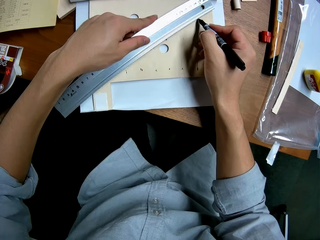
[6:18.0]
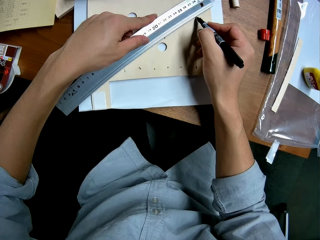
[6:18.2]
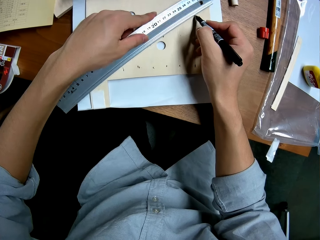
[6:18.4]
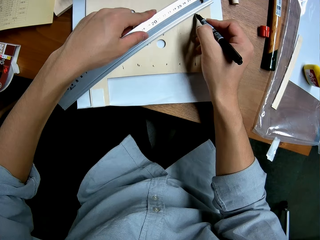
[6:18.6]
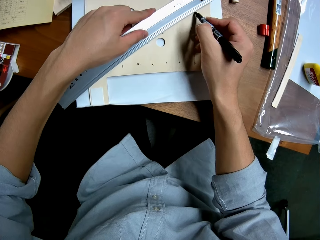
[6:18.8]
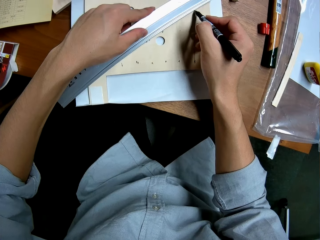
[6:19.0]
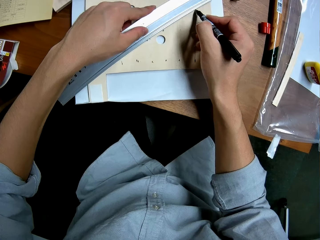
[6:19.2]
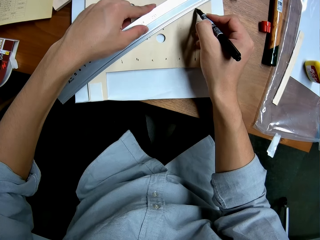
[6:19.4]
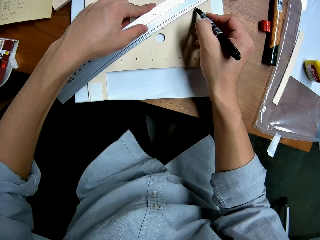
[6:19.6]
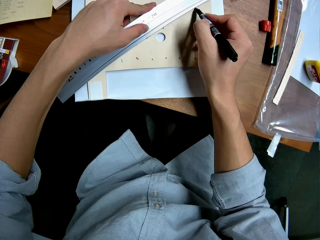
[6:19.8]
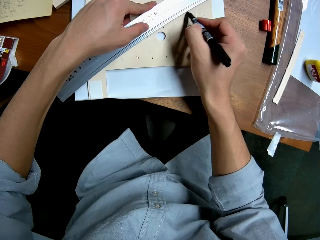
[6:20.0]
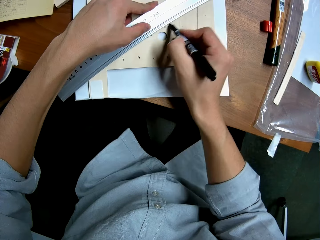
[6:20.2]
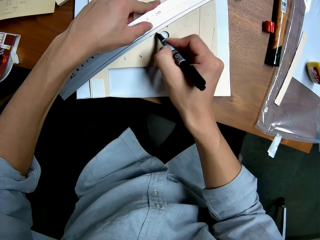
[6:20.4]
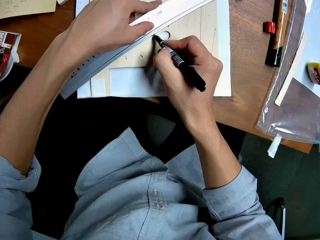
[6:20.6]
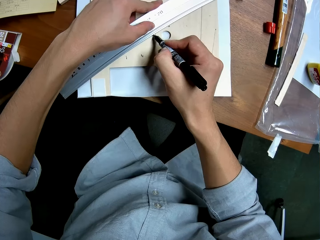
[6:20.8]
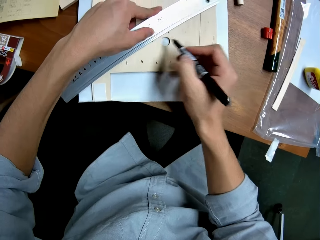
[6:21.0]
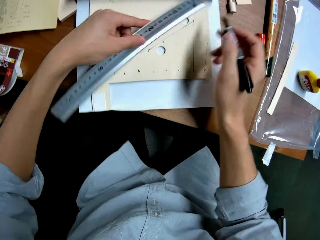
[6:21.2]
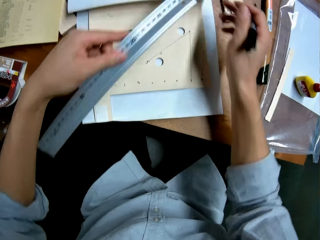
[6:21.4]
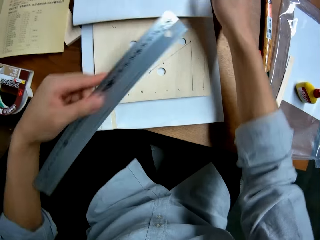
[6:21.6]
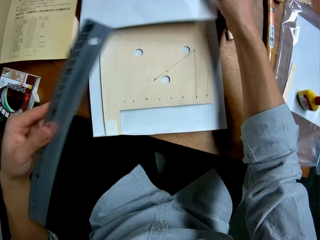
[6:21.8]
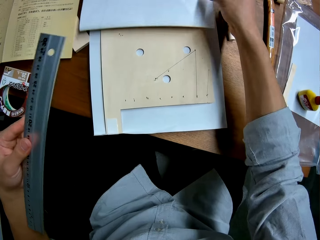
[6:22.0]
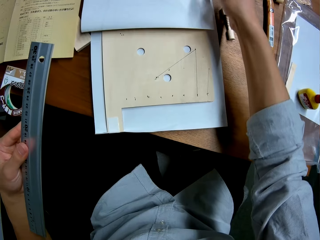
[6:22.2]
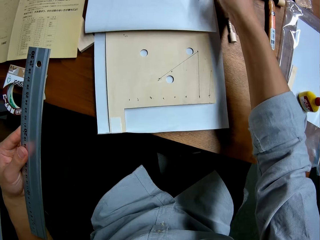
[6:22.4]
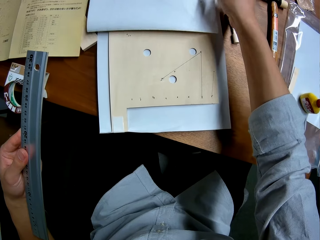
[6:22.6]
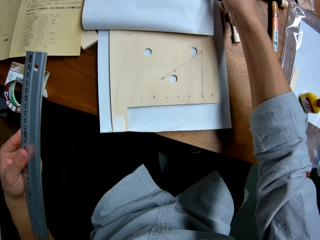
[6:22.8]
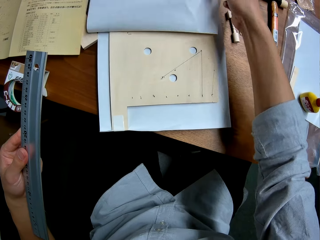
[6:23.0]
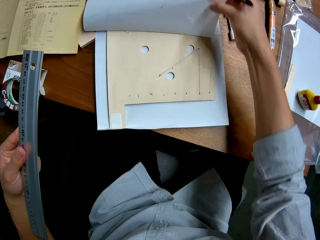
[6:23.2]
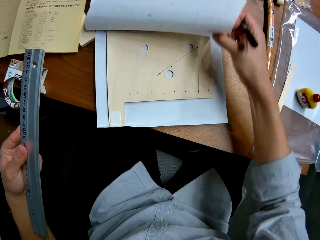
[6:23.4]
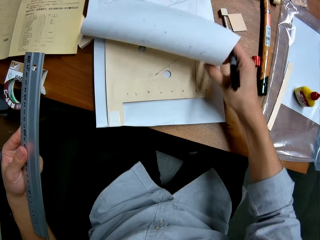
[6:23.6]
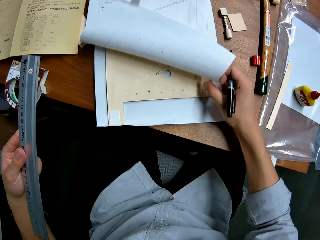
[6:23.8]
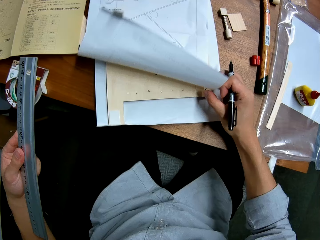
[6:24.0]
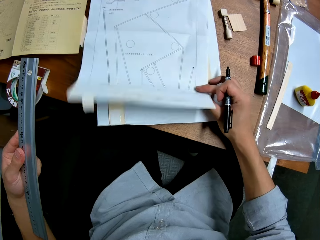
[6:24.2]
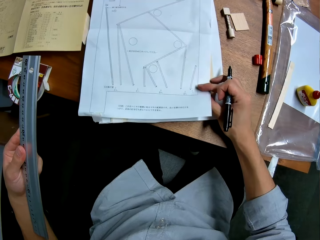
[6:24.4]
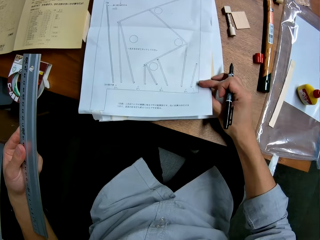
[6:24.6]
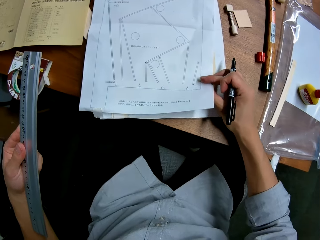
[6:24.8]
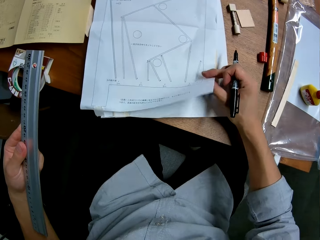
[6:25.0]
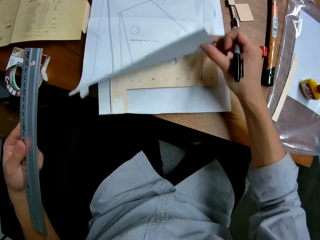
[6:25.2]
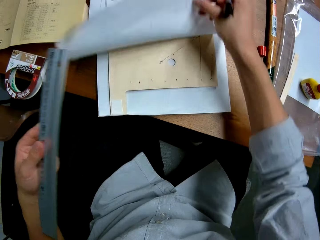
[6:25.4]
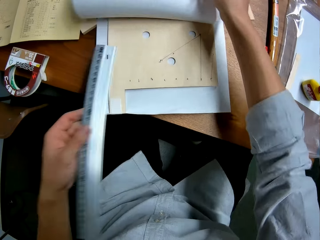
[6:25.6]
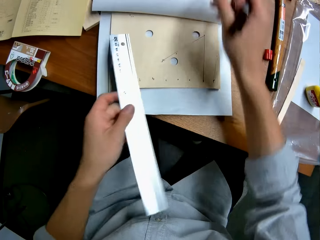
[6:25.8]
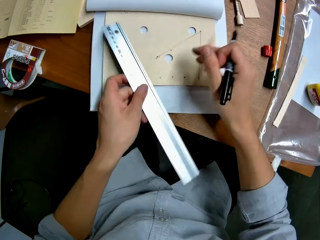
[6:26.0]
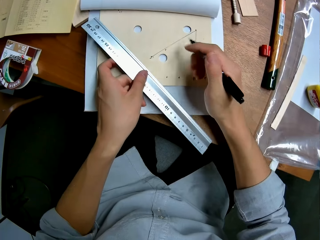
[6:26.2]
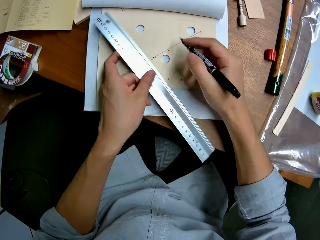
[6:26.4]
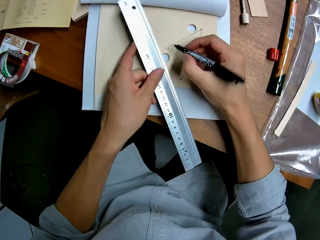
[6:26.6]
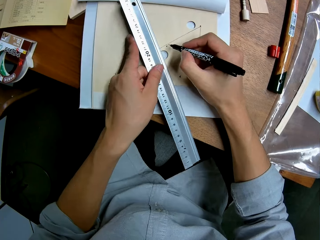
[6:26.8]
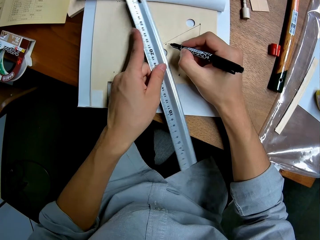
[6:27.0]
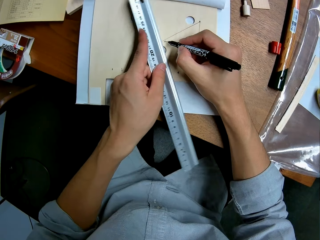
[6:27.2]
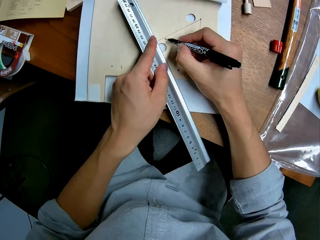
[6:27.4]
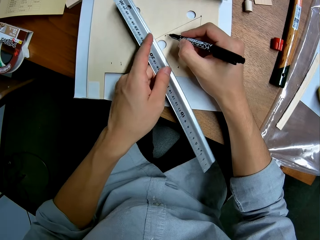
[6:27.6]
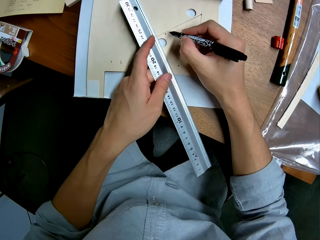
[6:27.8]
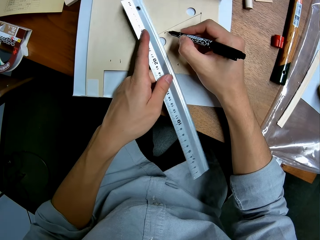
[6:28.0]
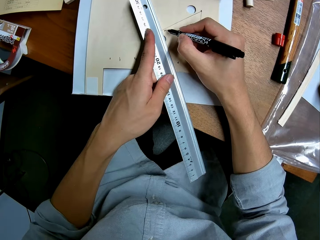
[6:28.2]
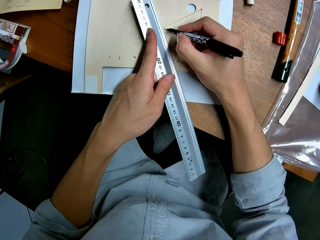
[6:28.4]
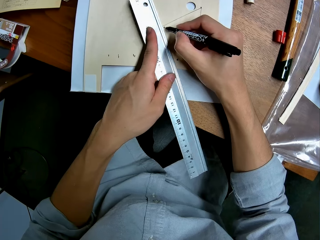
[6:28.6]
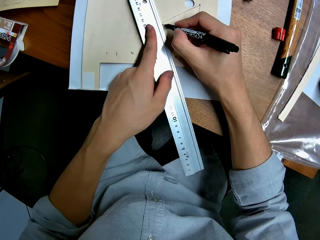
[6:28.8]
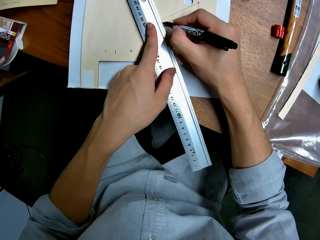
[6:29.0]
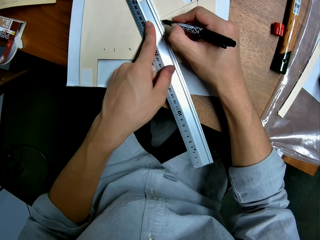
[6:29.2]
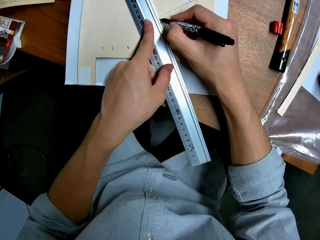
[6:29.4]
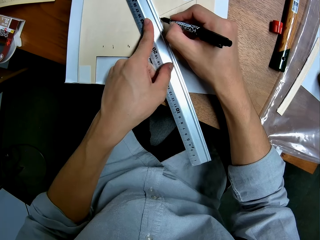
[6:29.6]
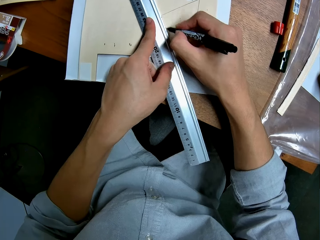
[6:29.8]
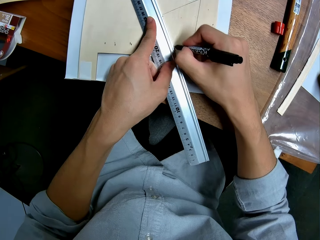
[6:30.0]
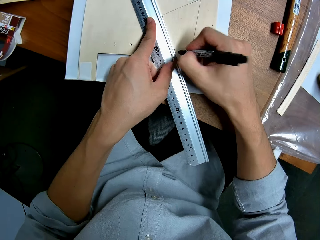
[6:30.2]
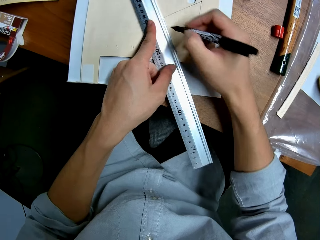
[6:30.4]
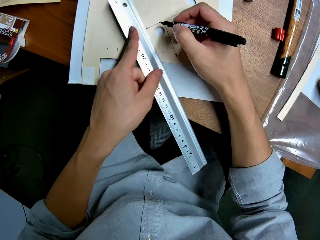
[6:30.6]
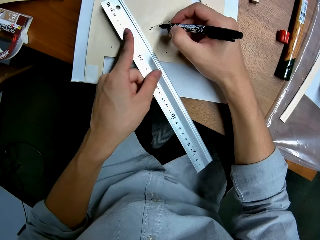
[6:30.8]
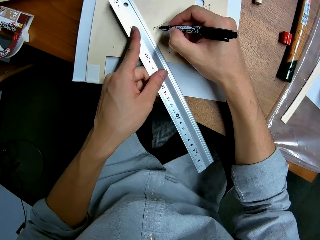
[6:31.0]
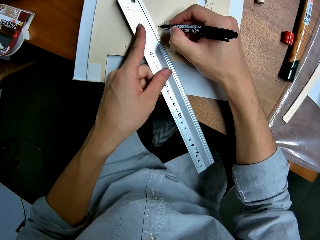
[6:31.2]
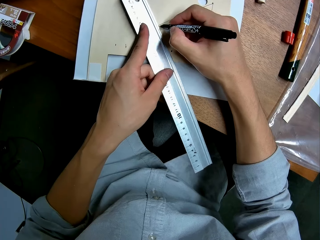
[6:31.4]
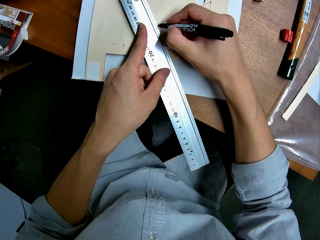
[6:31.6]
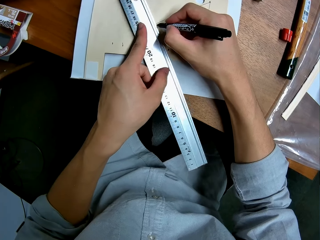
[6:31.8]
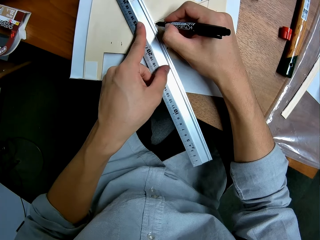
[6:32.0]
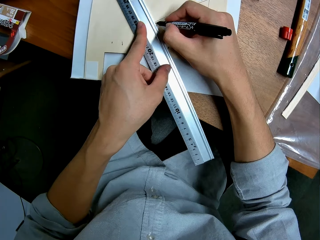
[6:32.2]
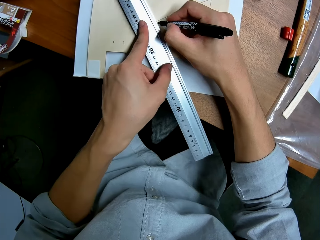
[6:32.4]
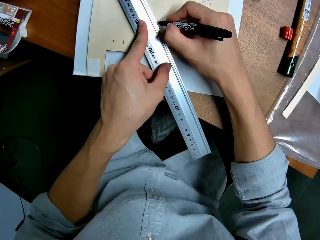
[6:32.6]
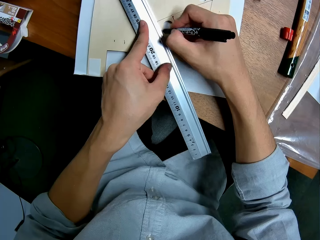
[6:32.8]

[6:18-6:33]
The camera wearer rules on the wooden mechanical model with the ruler and the marker in his right hand. He picks up the ruler from the wooden mechanical model with his left hand. He drops the paper down on the wooden mechanical model with his right hand. He opens the paper and looks at the paper. He raises the paper on the wooden mechanical model with his right hand. He places the ruler in his left hand on the wooden mechanical model. He rules on the wooden mechanical model with the ruler and the marker in his right hand.

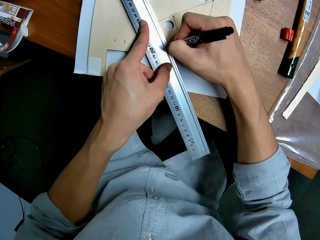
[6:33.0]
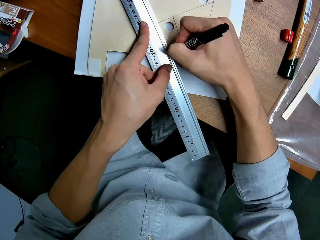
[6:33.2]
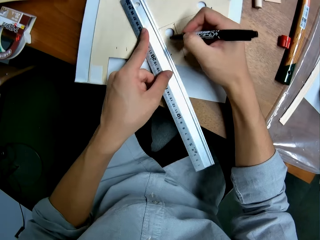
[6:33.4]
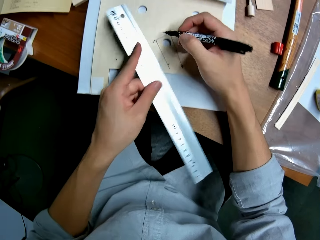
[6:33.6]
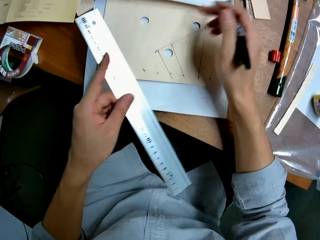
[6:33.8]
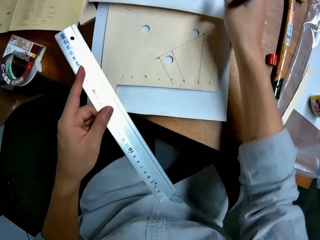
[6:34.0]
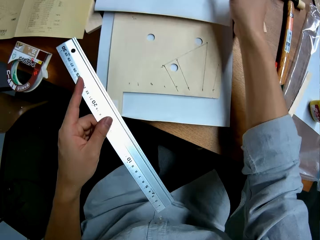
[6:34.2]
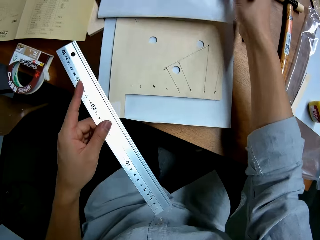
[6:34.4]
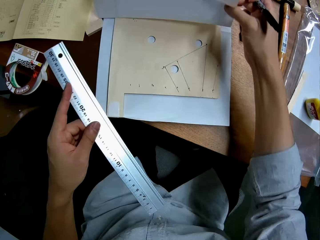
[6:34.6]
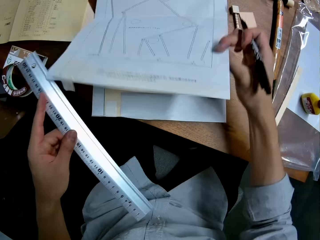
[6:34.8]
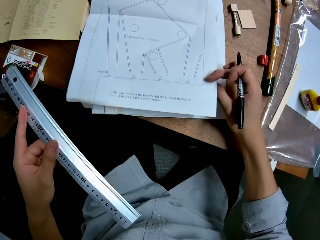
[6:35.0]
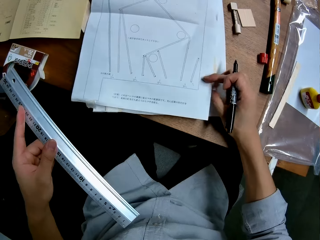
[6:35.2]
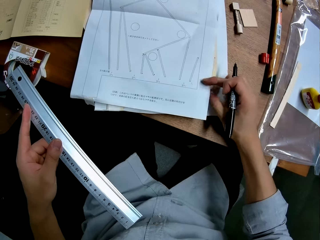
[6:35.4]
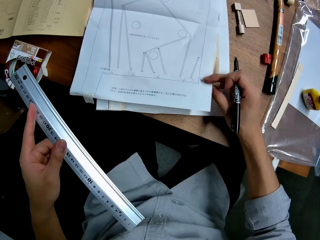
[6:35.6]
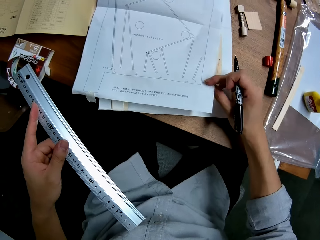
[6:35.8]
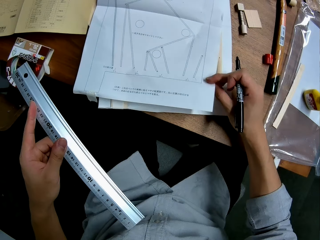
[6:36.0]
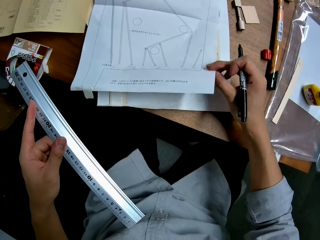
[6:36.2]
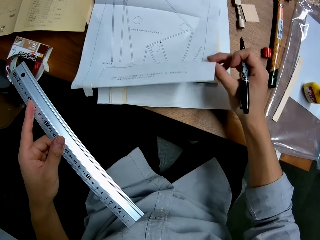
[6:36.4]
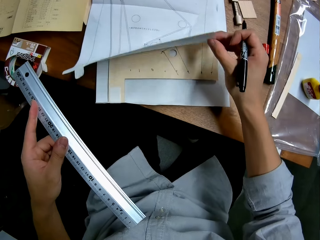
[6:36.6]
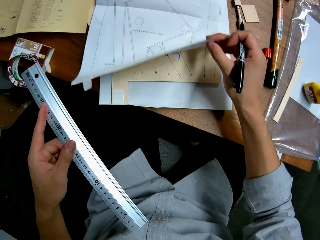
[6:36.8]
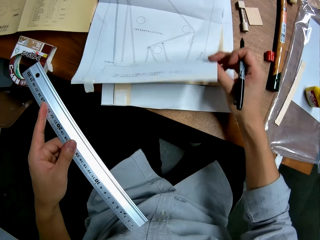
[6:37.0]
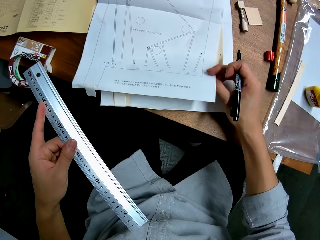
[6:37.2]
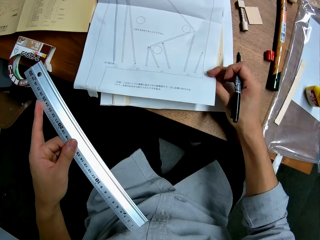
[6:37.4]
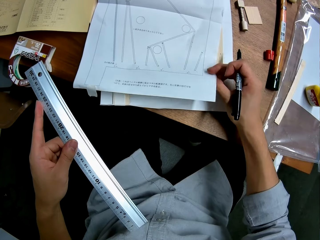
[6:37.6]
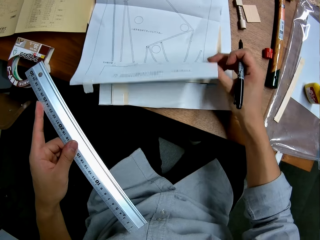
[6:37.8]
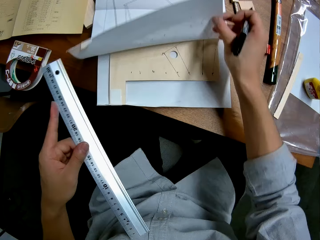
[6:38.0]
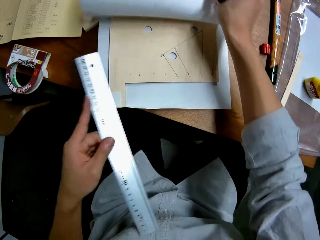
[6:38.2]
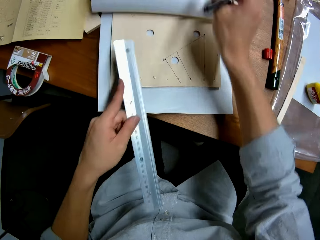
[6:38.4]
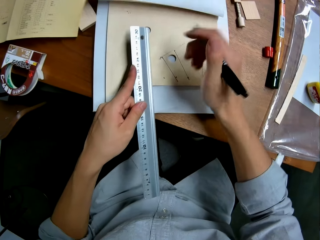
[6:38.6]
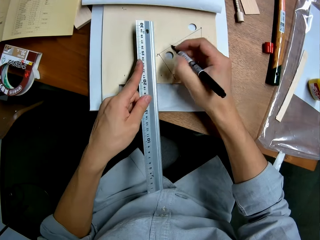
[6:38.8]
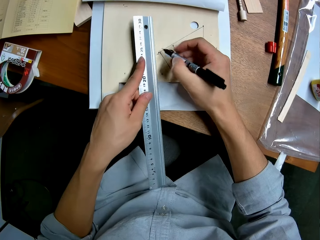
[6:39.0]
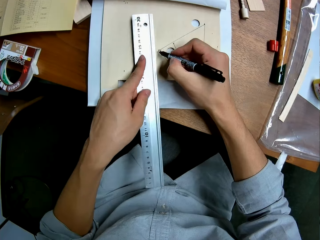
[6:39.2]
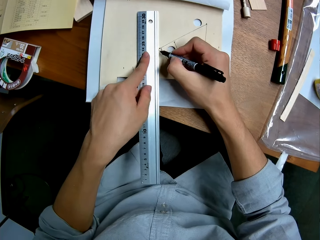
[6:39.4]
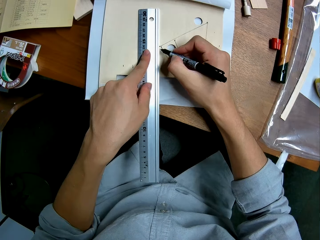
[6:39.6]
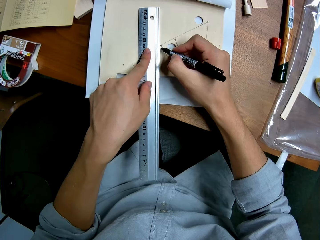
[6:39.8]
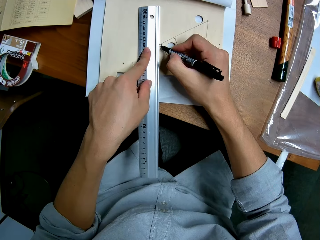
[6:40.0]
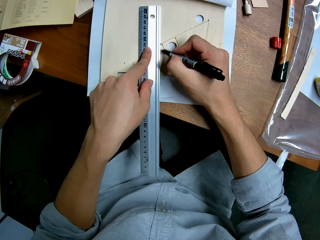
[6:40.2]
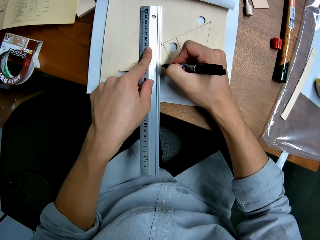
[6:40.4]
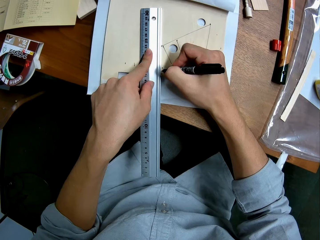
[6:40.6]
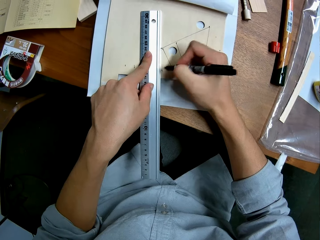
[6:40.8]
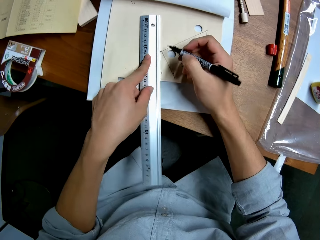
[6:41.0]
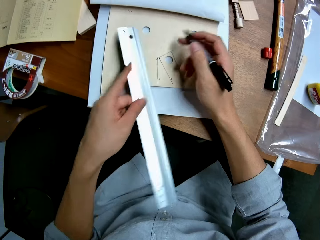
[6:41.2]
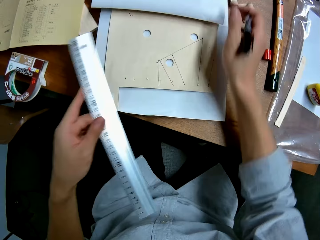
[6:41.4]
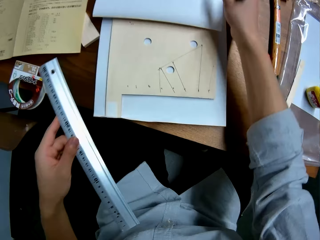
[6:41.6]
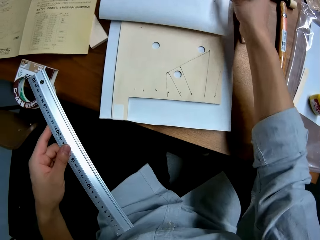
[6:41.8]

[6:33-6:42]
The camera wearer picks up the ruler from the wooden mechanical model with his left hand. He drops the paper down on the wooden mechanical model with his right hand. He opens the paper and looks at the paper. He raises the paper on the wooden mechanical model with his right hand. He folds the paper. He places the ruler in his left hand on the wooden mechanical model. He rules on the wooden mechanical model with the ruler and the marker in his right hand.
